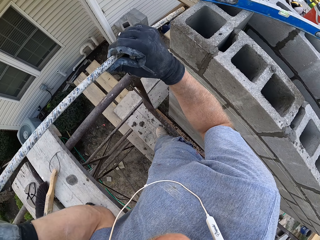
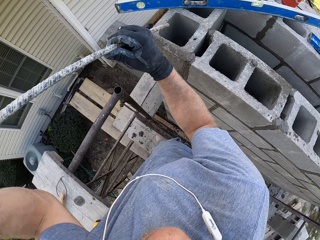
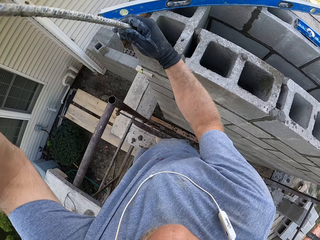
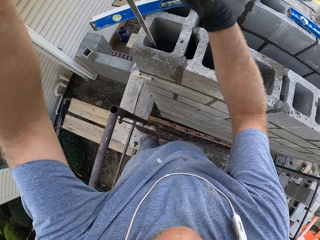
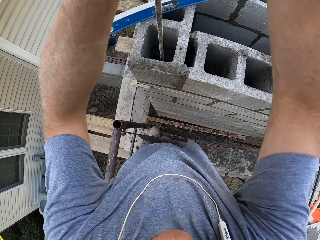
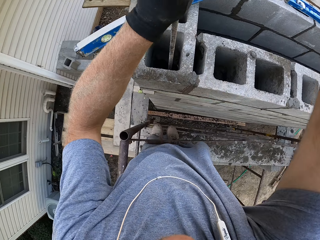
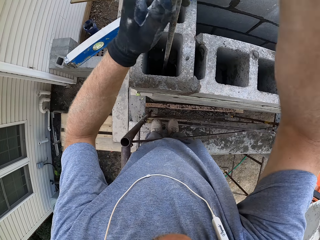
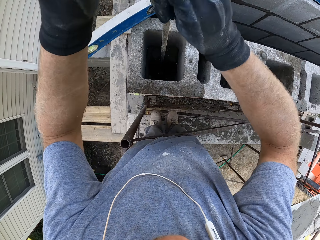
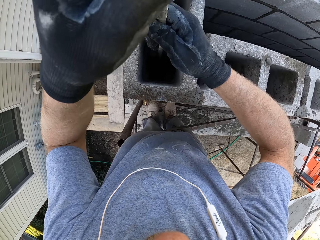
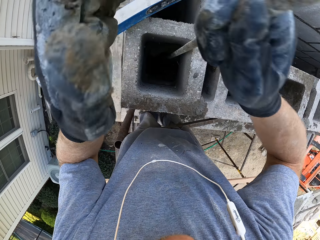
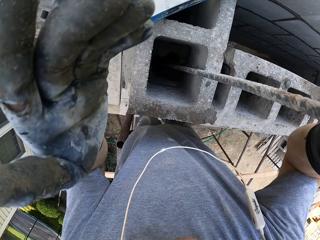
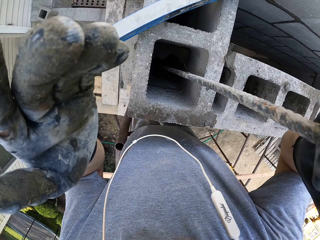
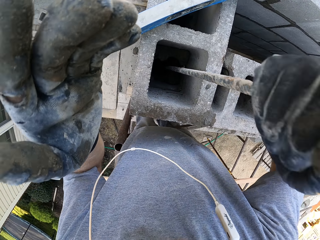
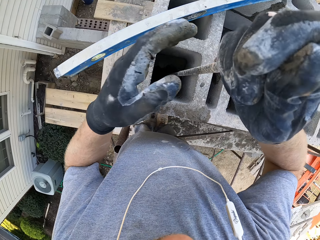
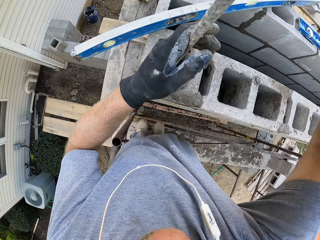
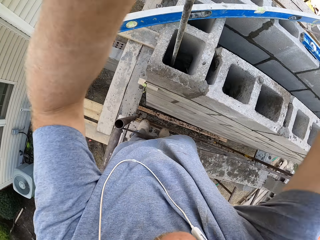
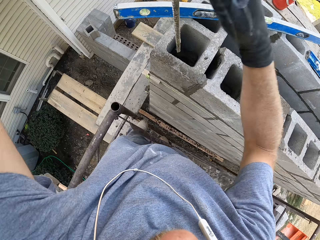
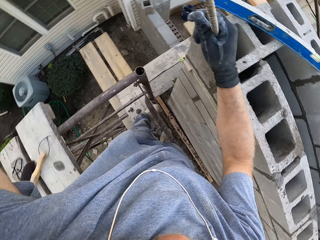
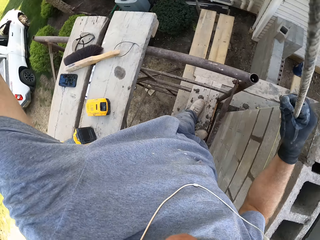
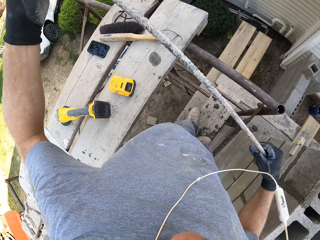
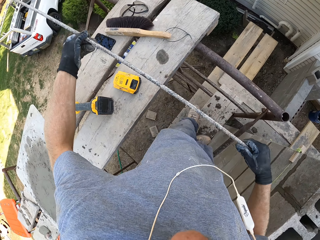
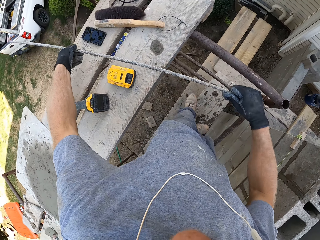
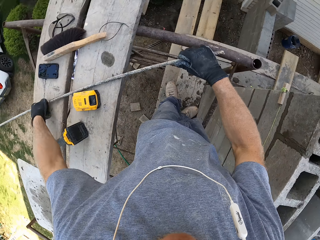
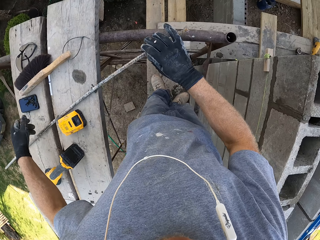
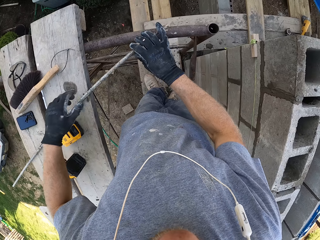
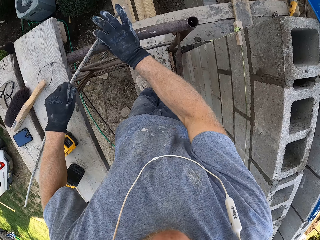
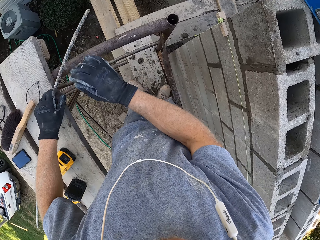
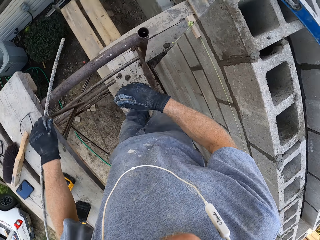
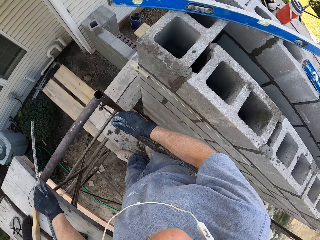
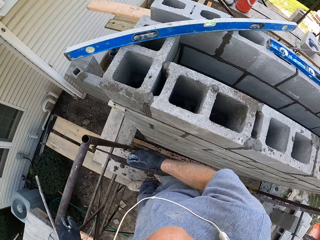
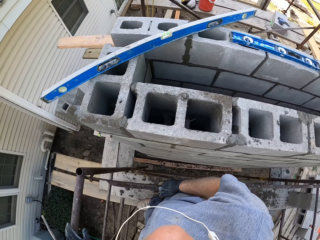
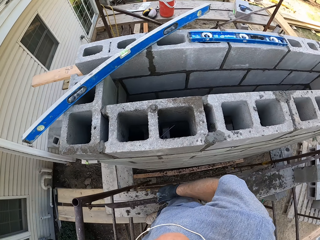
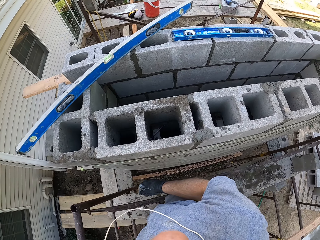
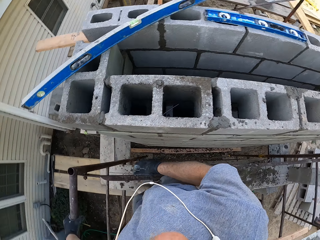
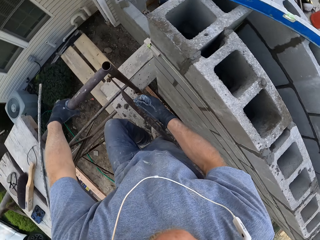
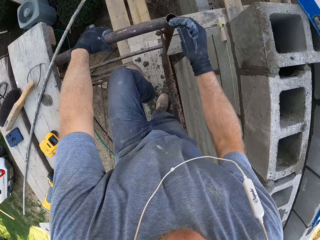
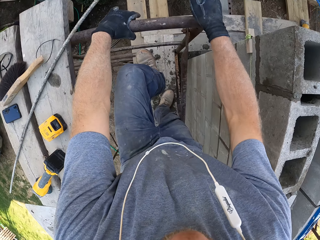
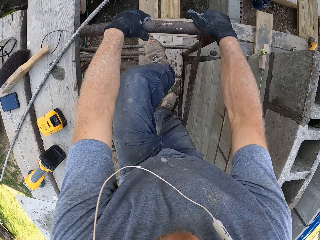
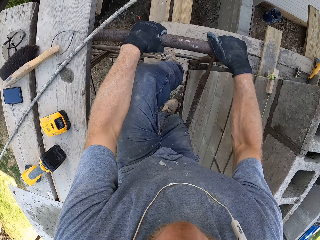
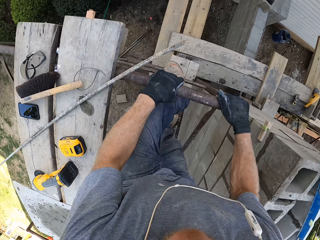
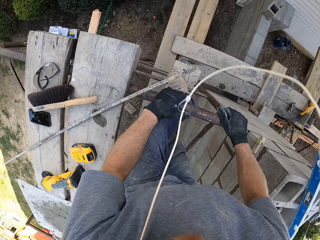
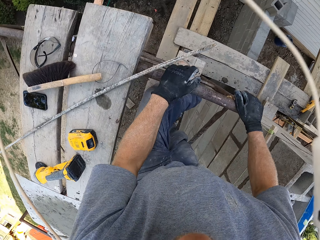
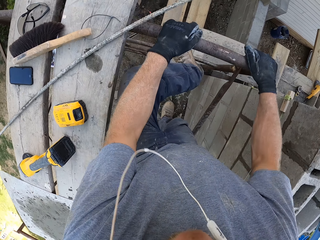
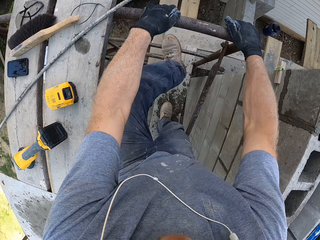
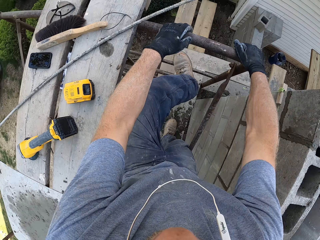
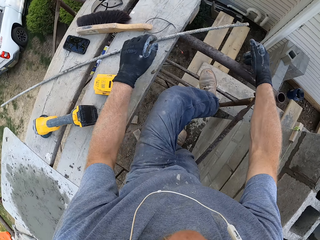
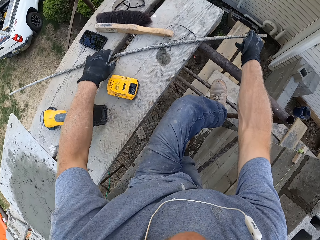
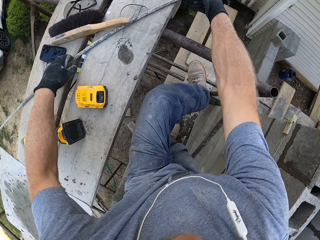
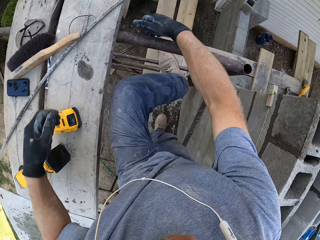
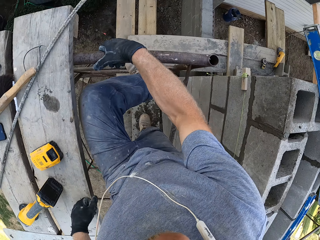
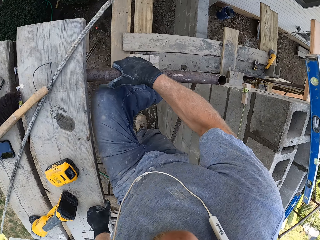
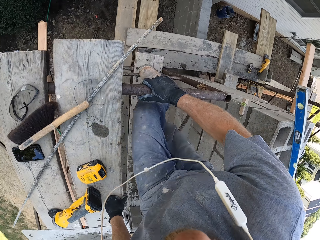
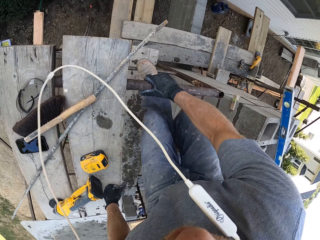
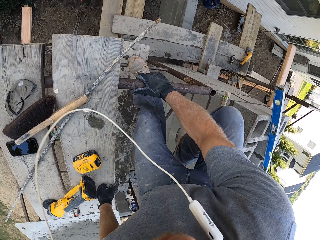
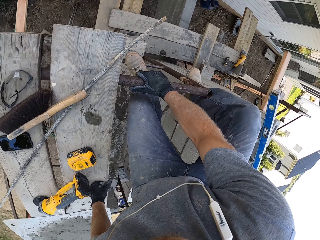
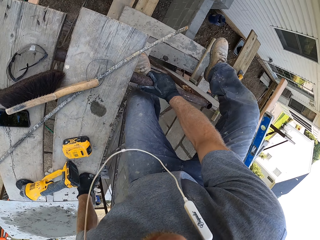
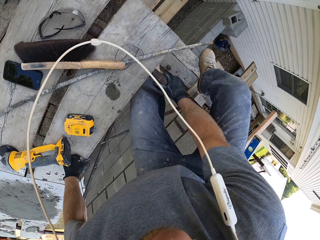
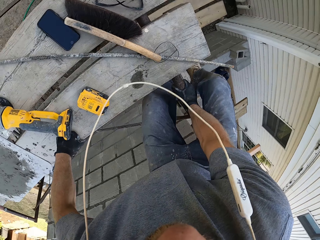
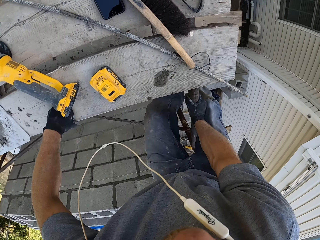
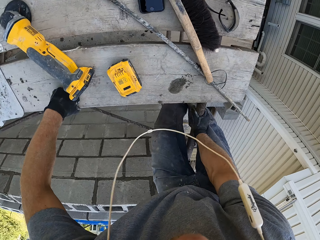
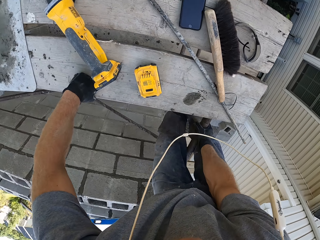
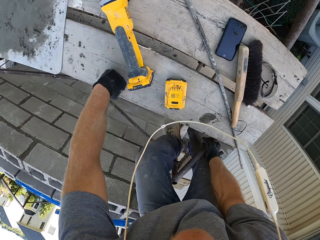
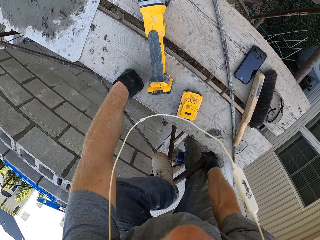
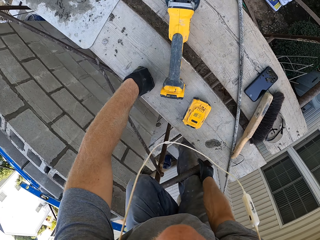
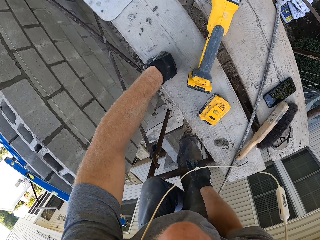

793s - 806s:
The camera wearer picks up a metal rod or steel. They hold the steel with both hands. They place the metal rod inside the brick wall. They hold the steel with both hands. They place the steel on the surface. They hold the frame with both hands. They walk on. They step on the frame with the left leg. They climb the frame.

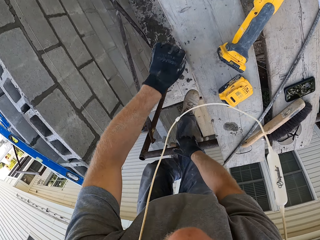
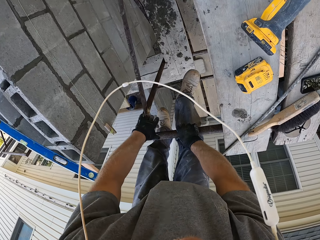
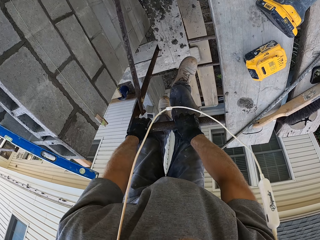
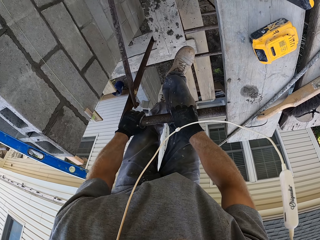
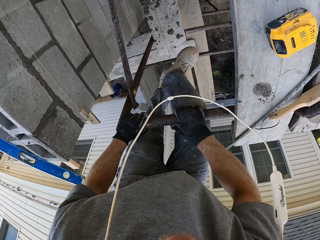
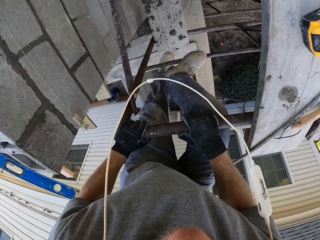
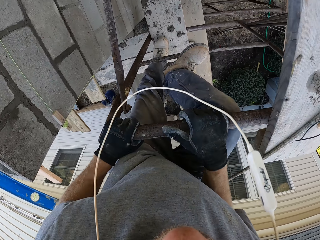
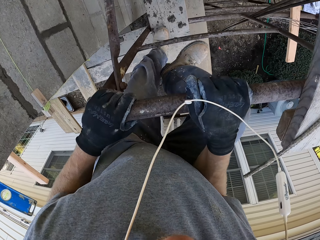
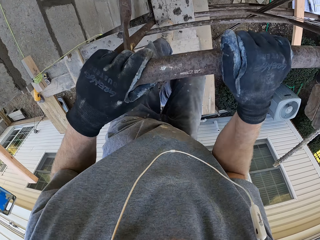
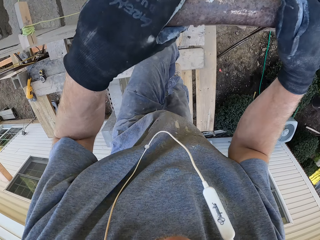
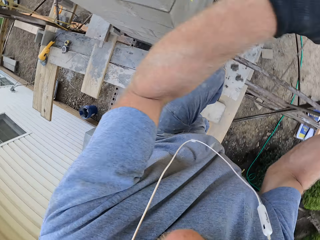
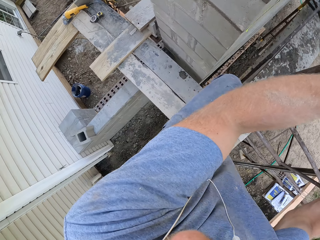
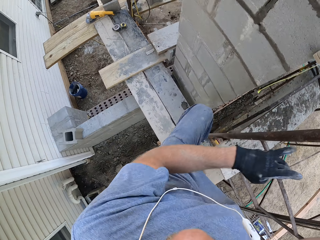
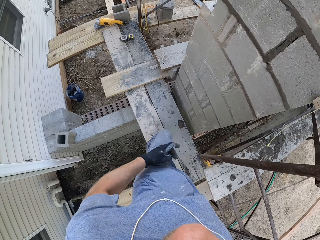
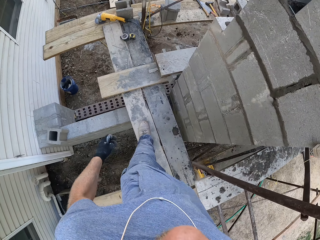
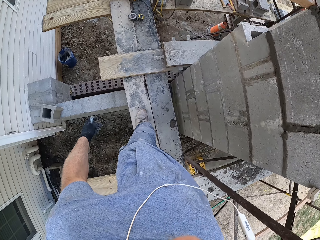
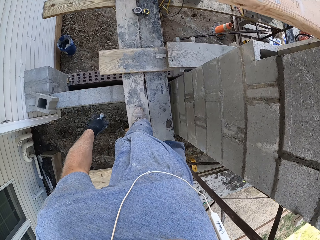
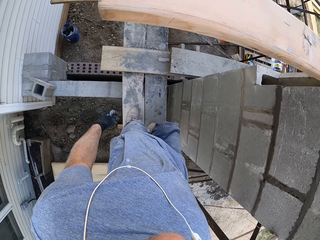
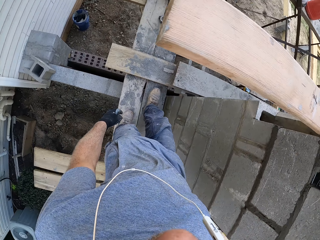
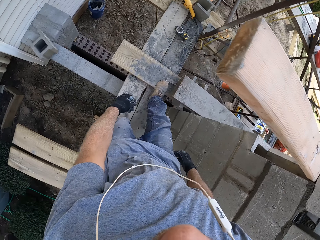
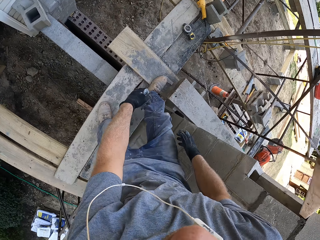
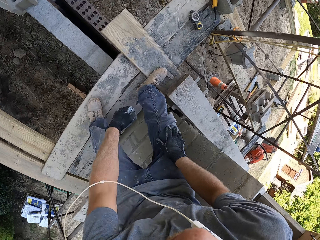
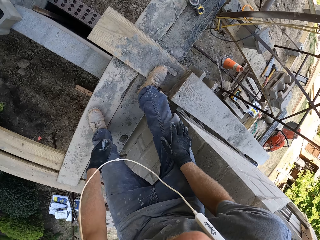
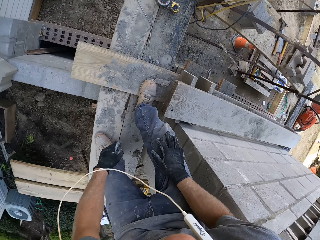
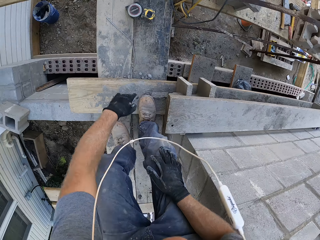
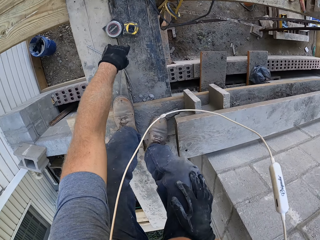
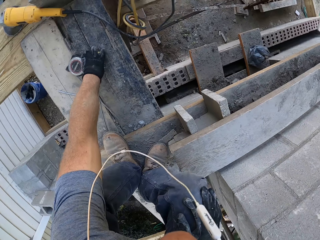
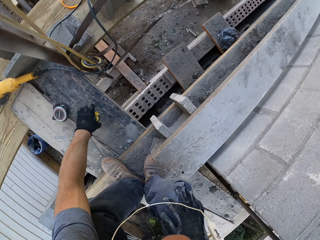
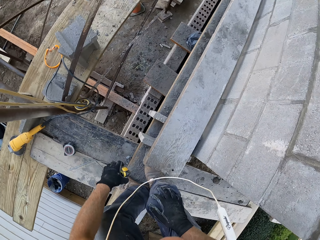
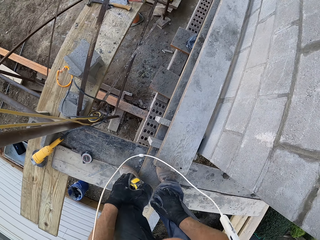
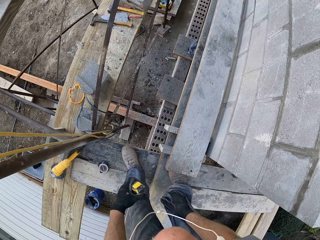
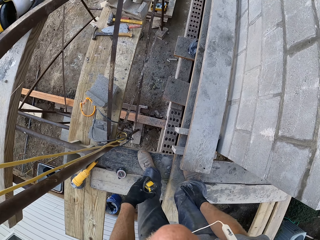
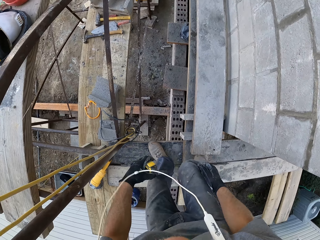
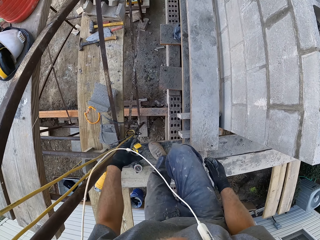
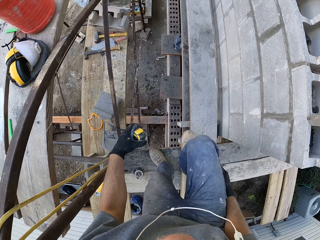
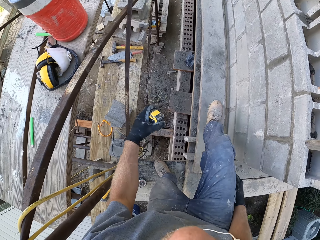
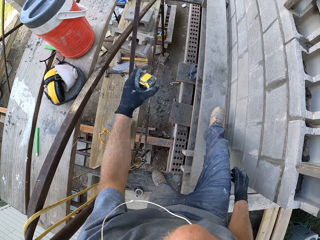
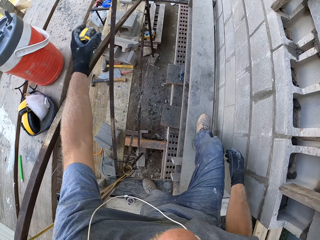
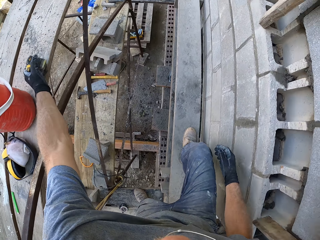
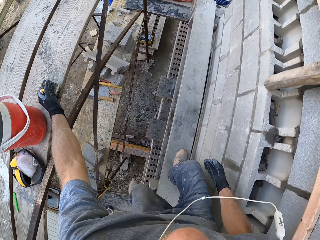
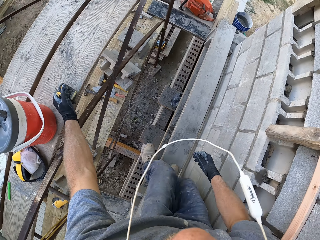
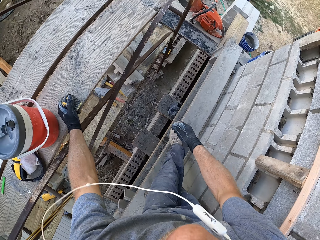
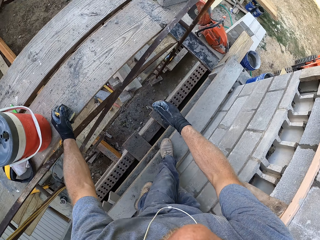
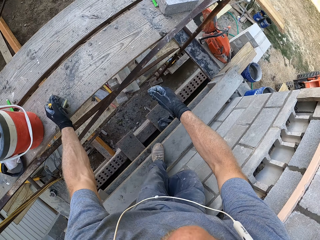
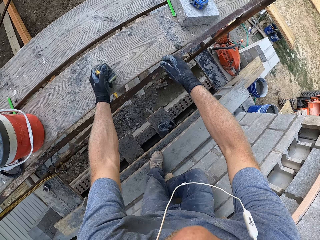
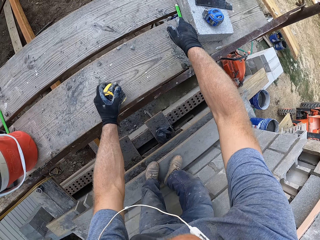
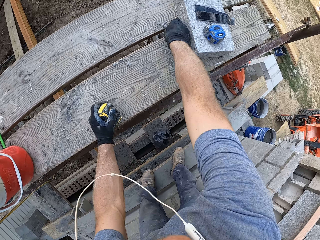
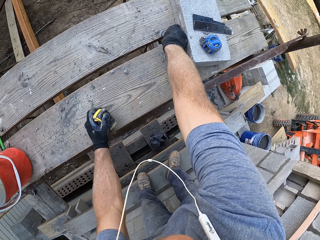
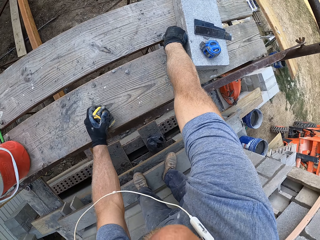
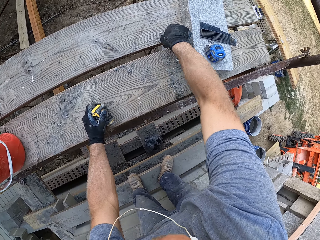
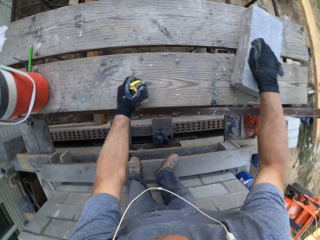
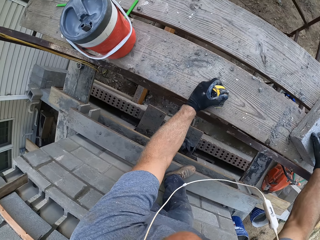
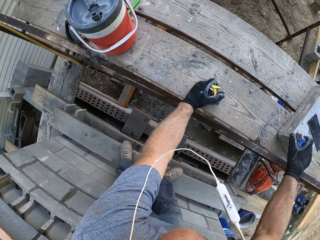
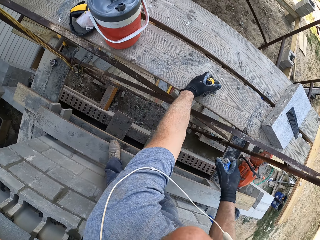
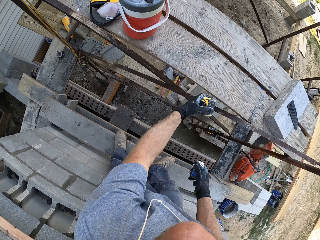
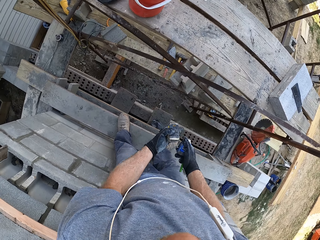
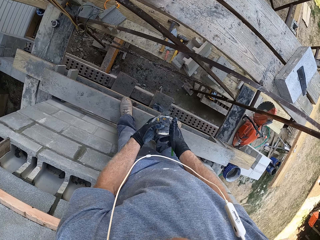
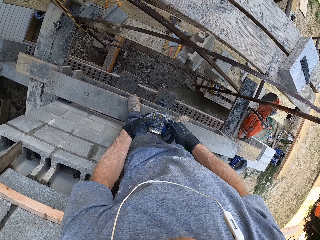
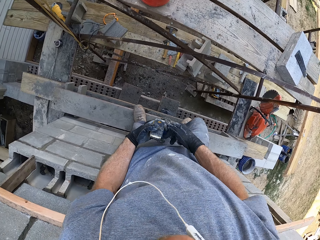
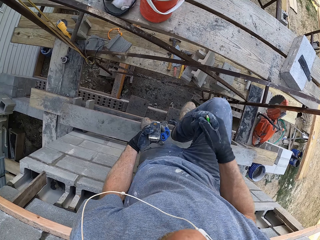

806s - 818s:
The camera wearer places the left hand on the surface. They climb down. They walk ahead. They pick up the tape meter with the left hand. They place the left hand on the surface. They pull something with the right hand. They pick up something from a bench.
